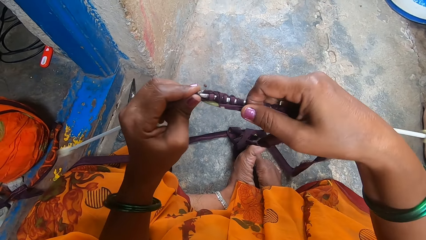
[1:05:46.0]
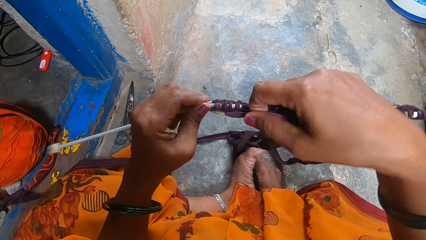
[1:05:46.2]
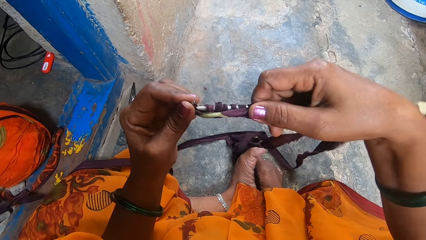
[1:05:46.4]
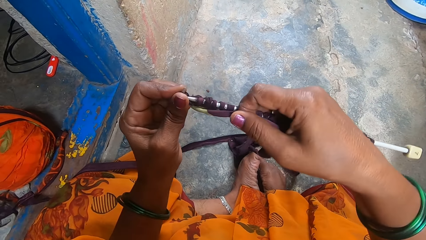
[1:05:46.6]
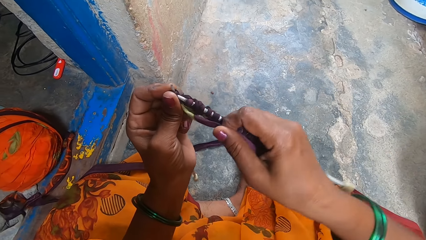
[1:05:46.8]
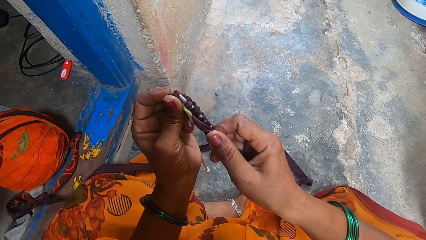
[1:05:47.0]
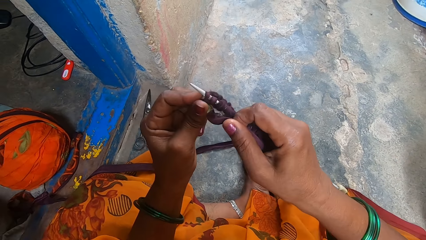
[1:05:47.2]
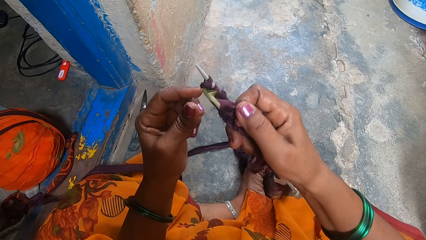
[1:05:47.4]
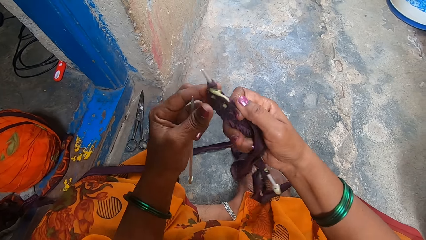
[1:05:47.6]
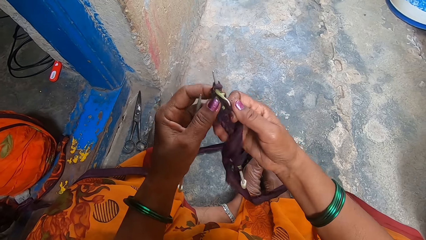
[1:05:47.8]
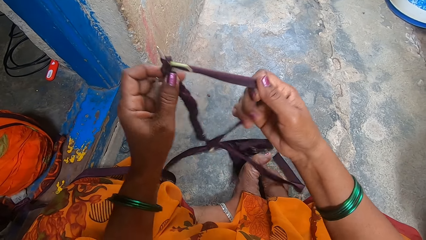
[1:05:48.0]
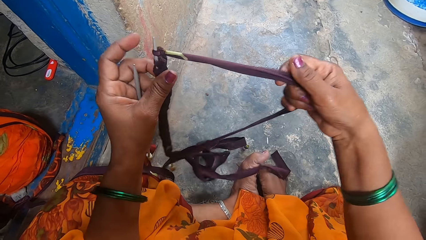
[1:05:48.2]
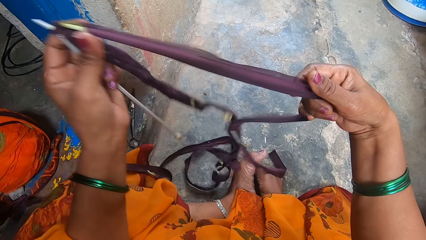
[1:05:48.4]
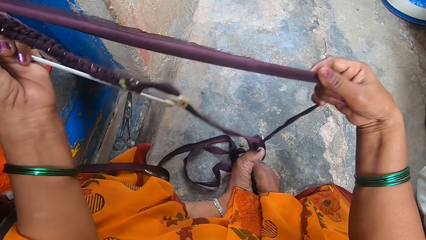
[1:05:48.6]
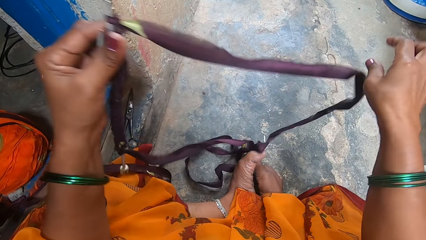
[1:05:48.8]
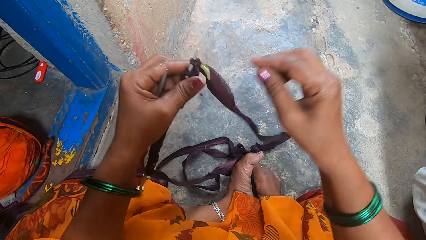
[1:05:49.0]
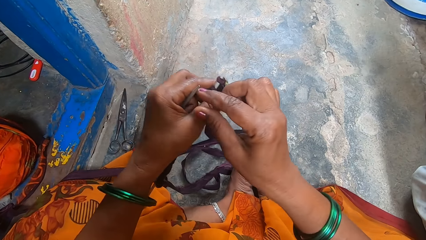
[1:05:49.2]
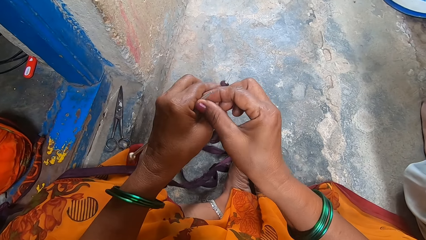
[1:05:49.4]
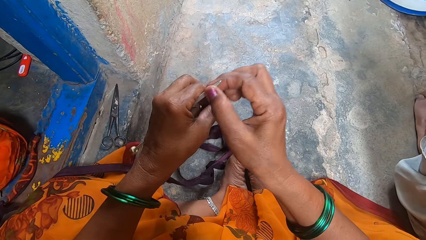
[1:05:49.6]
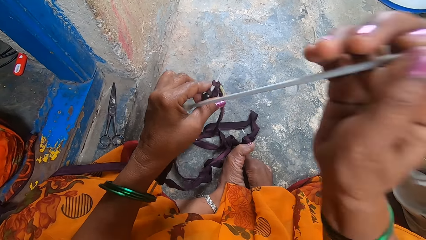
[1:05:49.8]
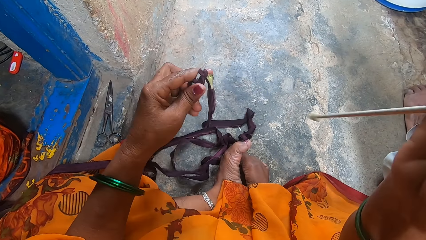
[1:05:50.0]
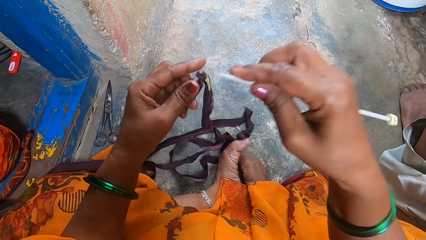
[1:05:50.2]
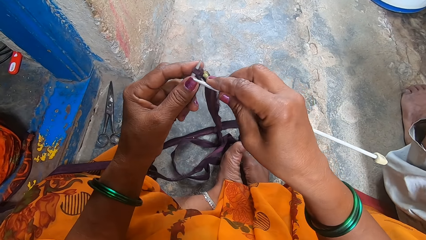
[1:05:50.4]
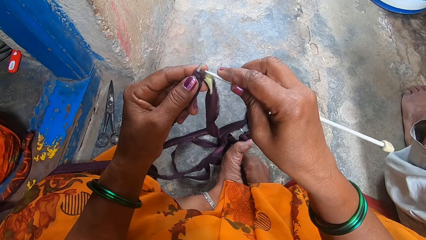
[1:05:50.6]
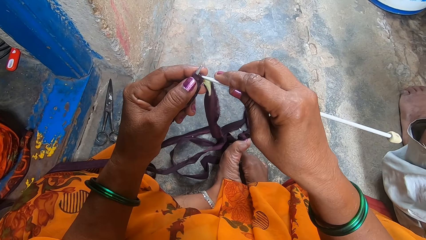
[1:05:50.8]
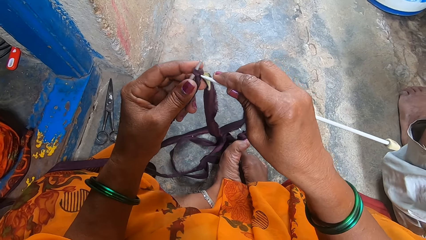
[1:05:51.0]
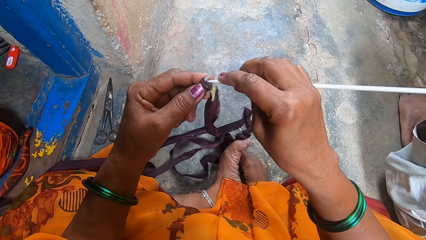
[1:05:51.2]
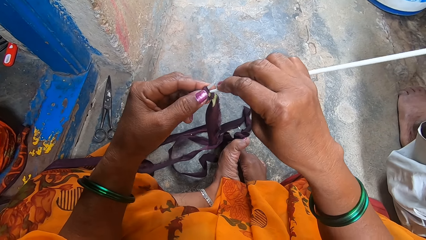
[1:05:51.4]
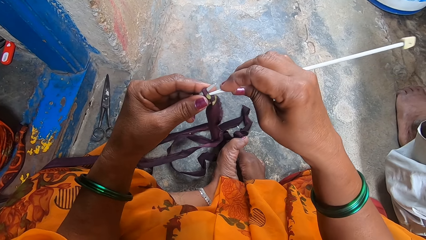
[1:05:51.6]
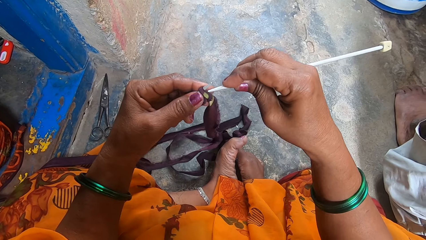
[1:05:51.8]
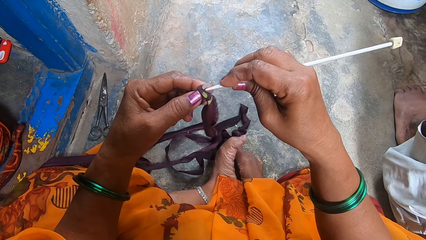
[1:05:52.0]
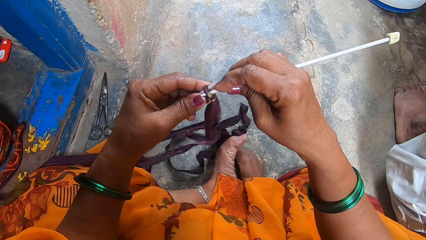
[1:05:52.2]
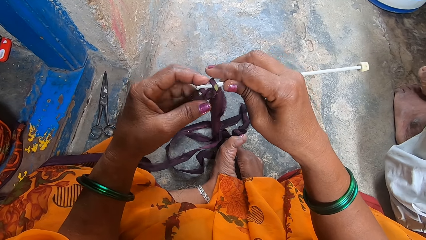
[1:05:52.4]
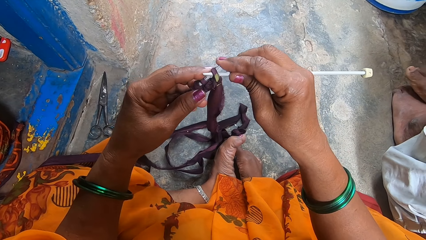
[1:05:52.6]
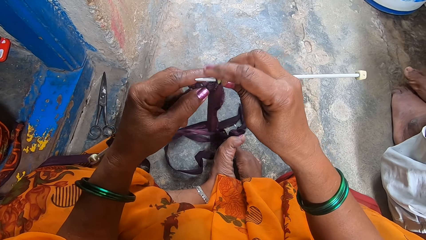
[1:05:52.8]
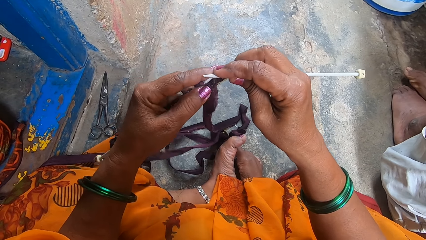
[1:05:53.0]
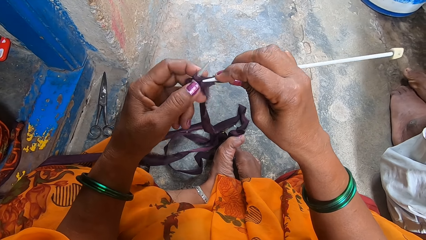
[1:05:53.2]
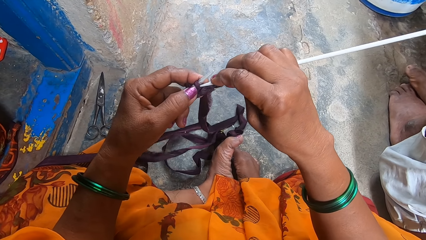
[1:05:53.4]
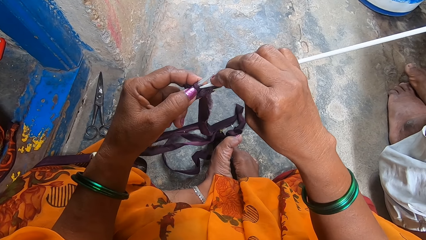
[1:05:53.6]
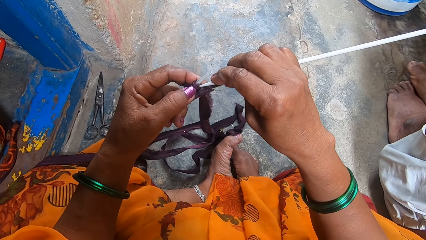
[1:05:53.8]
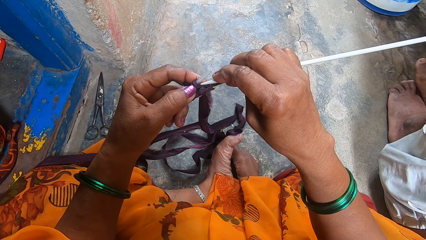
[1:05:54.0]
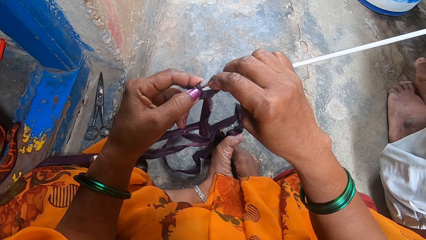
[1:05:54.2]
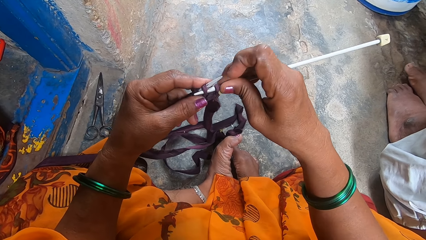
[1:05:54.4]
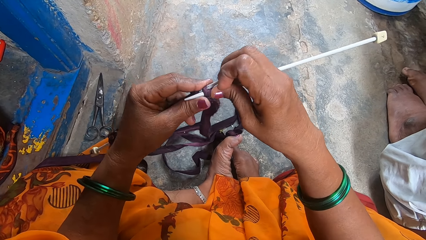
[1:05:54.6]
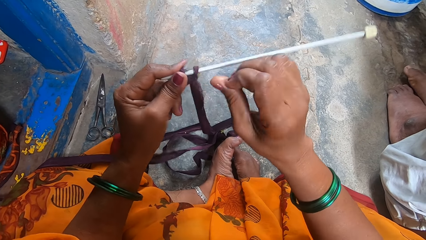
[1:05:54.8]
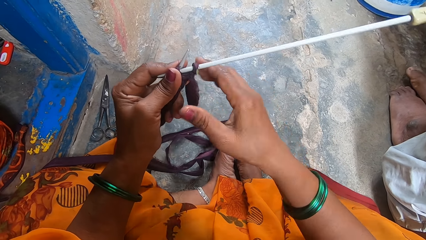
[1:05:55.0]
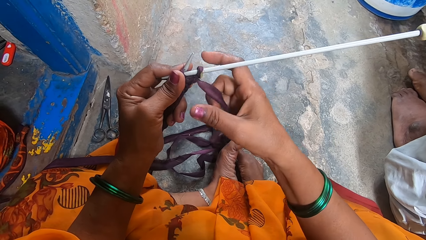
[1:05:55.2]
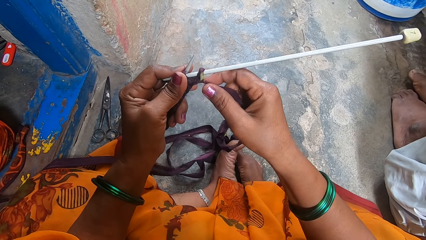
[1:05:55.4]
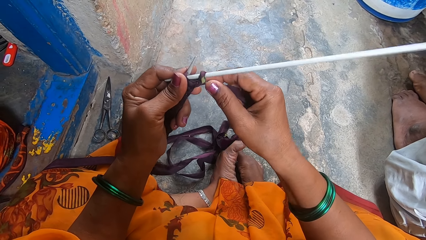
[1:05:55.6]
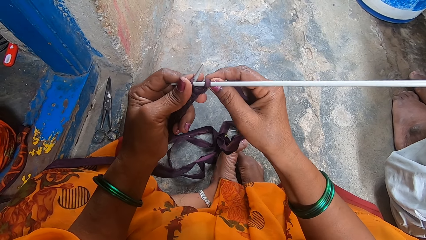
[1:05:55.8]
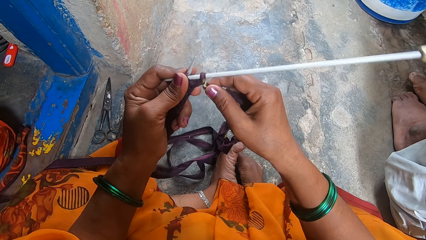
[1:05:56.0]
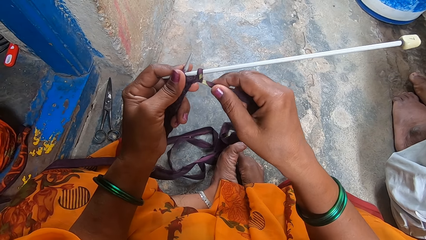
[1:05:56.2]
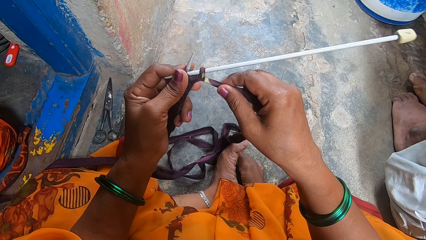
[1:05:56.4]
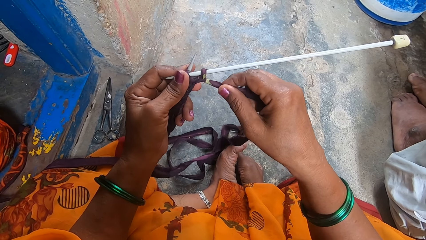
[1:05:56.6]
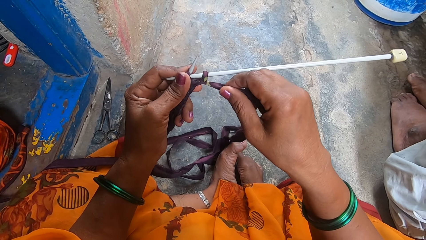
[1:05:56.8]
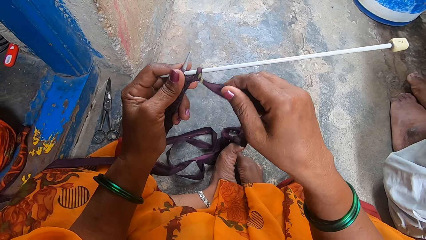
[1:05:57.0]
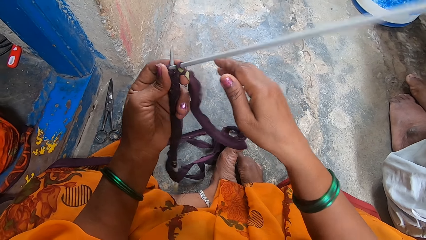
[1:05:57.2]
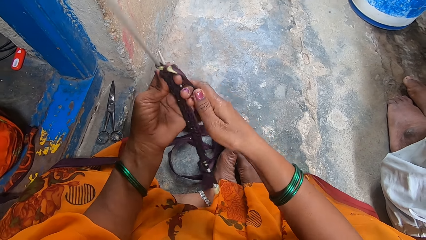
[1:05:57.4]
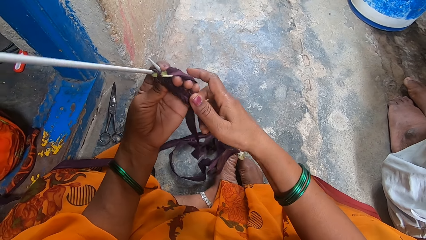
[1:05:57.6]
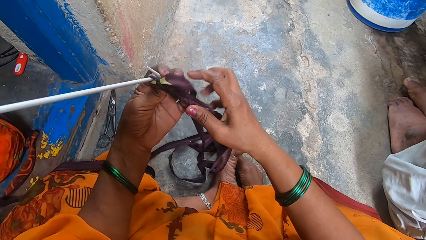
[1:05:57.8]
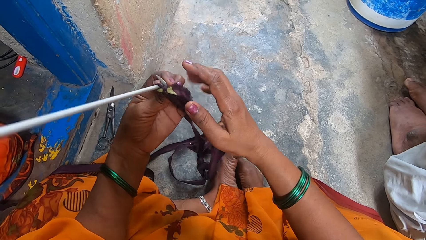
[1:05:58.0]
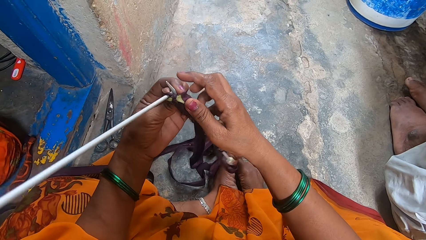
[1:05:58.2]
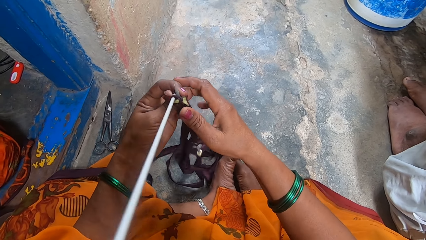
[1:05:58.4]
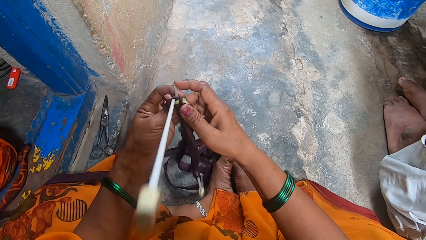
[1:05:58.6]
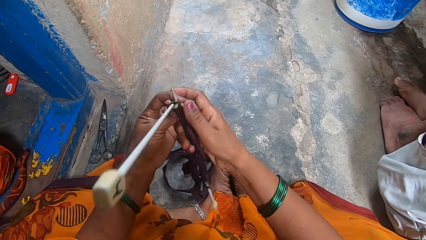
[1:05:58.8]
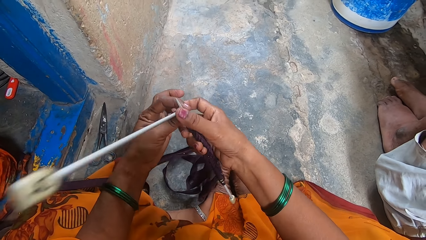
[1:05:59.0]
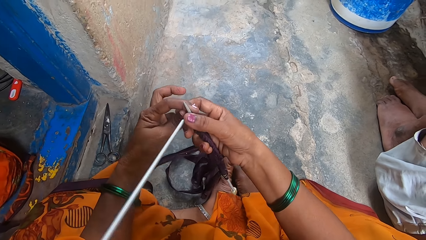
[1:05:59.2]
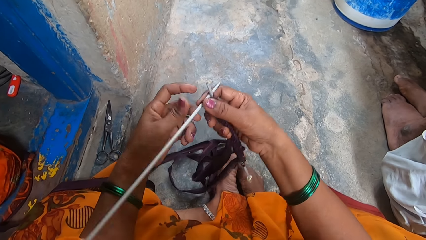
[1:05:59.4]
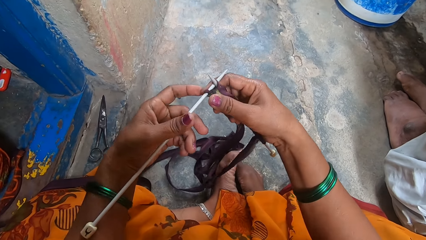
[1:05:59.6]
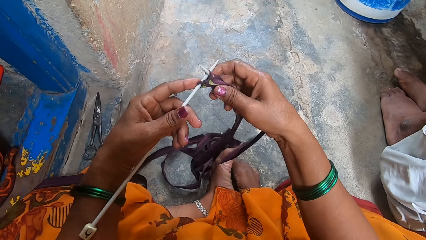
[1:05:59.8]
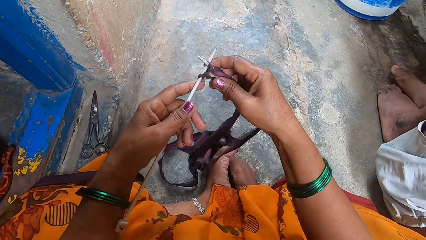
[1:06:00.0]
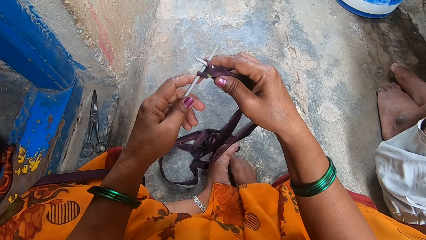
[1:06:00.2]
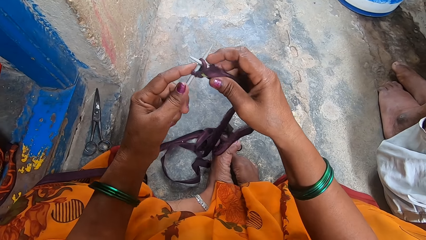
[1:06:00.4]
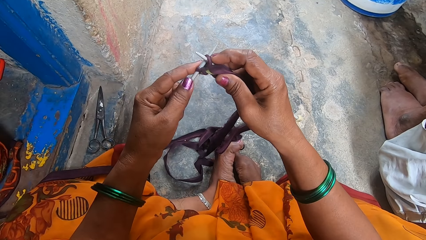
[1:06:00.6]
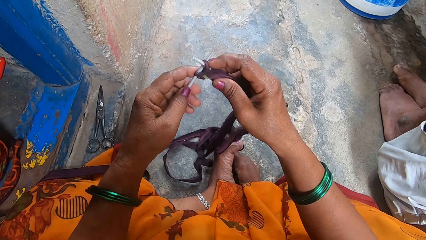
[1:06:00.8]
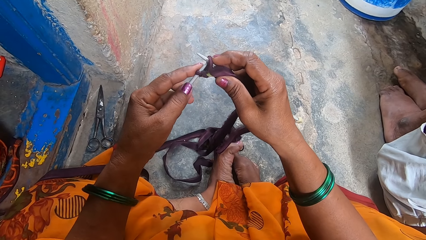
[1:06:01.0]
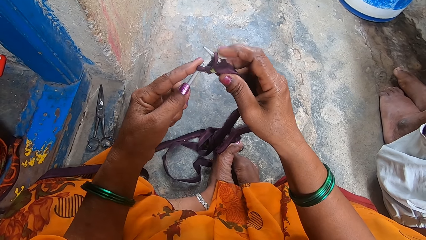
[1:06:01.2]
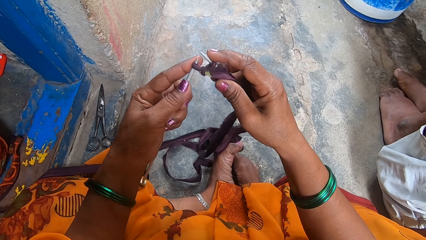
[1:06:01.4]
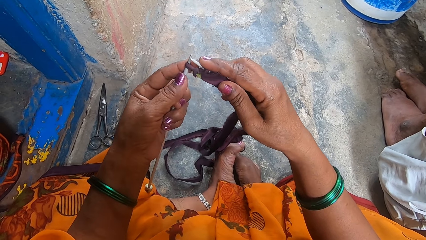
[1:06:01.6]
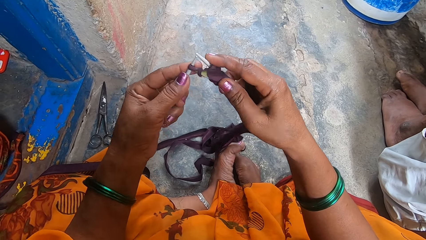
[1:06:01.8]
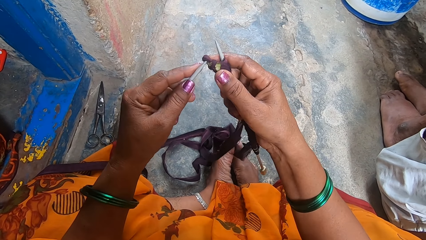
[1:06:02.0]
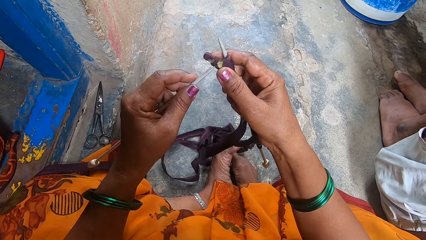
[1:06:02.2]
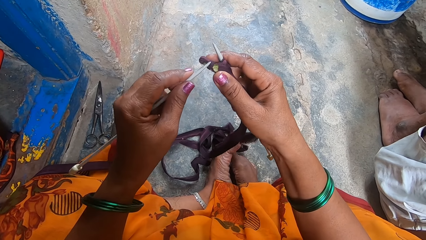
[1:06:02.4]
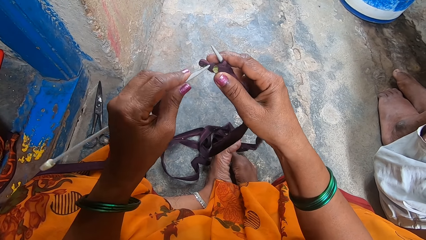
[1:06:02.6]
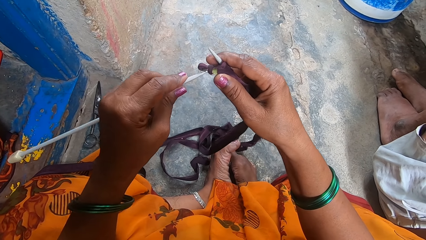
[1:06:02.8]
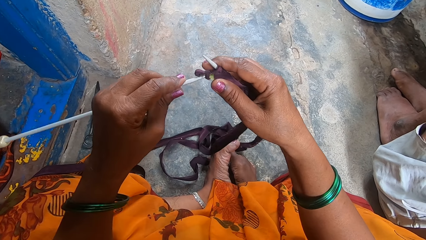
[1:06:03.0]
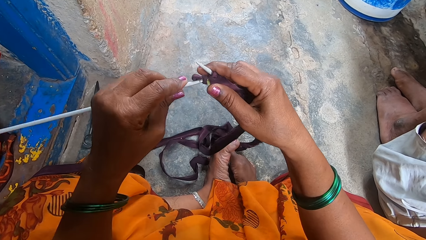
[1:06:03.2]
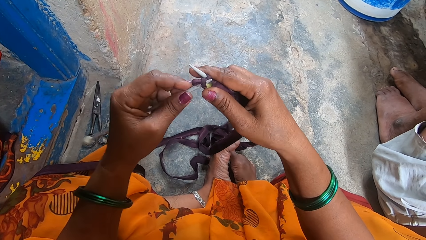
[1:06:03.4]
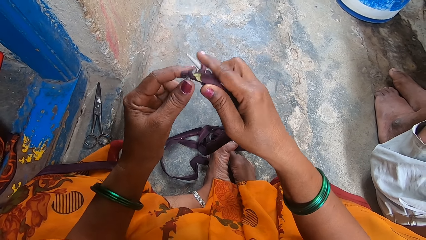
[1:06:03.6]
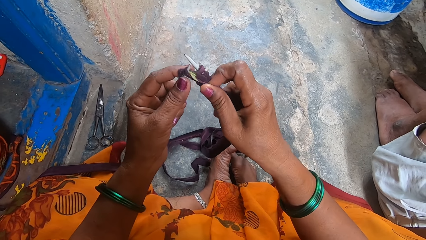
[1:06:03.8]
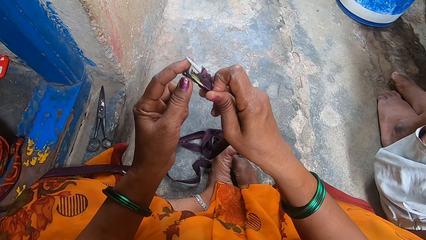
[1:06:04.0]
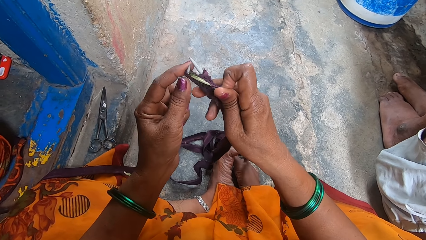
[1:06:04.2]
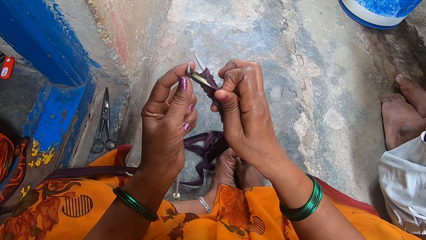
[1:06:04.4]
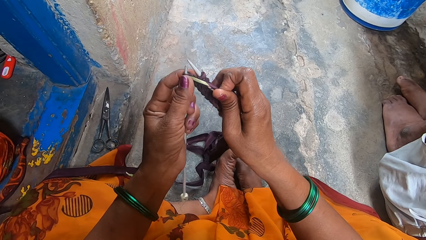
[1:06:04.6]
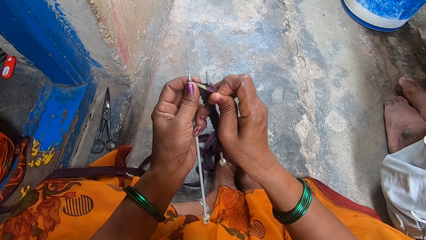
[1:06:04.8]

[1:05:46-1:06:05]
The camera wearer stretches thread with the right hand. They pick the knitting needle from the left hand with the right hand. They knit. A person puts the right foot on the left foot.
